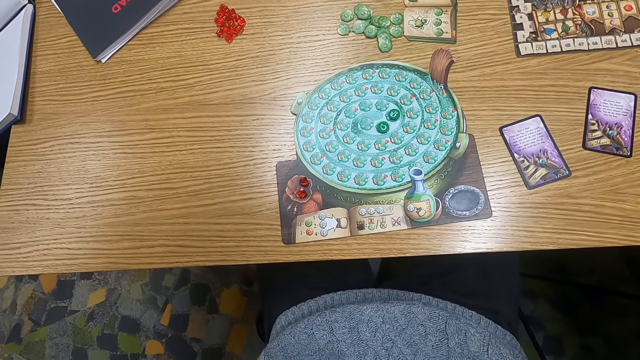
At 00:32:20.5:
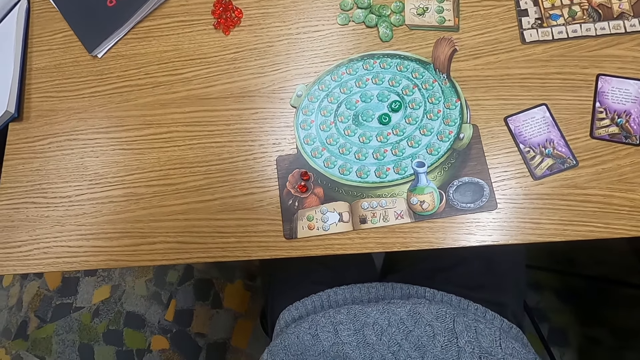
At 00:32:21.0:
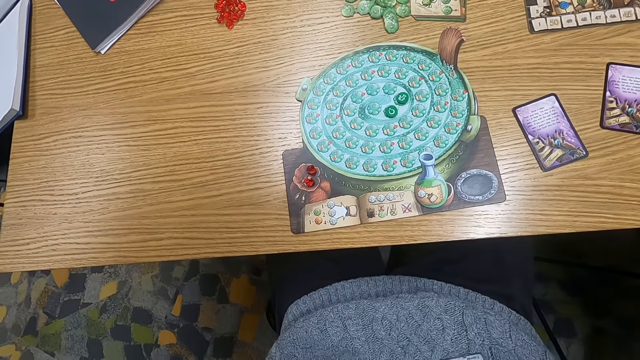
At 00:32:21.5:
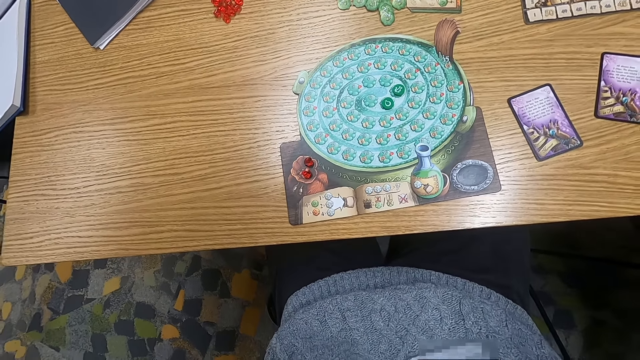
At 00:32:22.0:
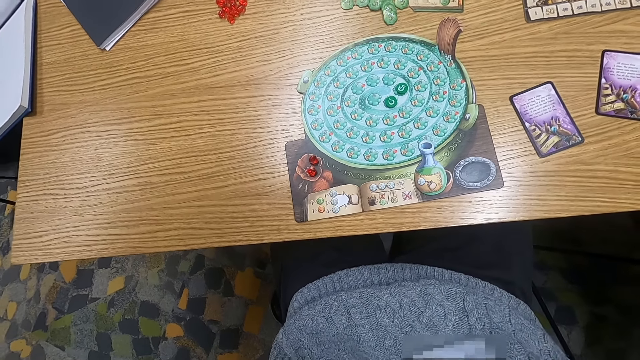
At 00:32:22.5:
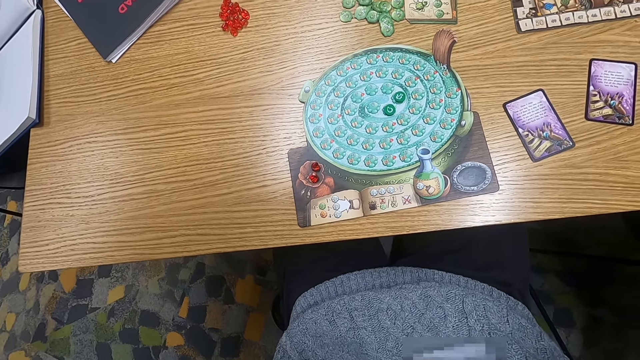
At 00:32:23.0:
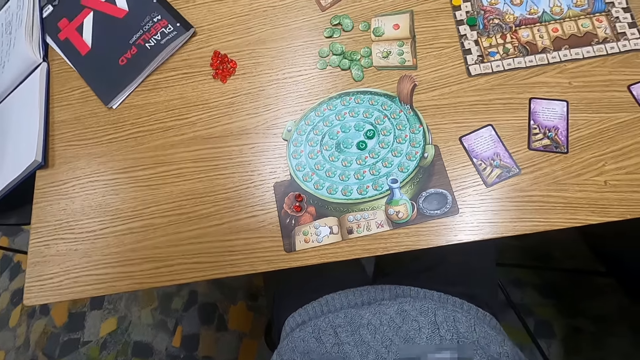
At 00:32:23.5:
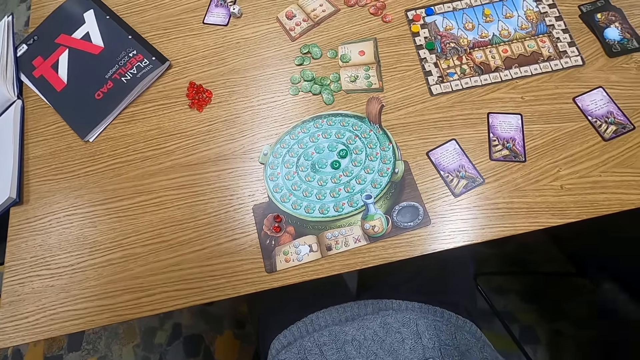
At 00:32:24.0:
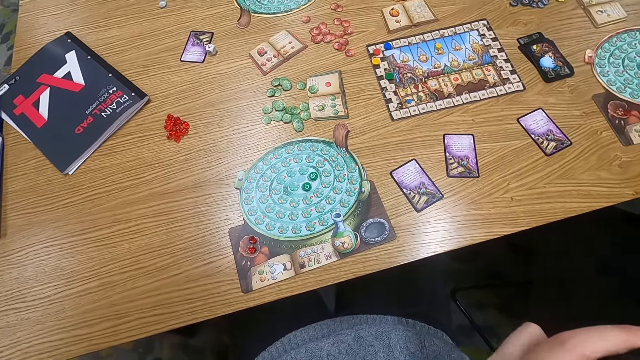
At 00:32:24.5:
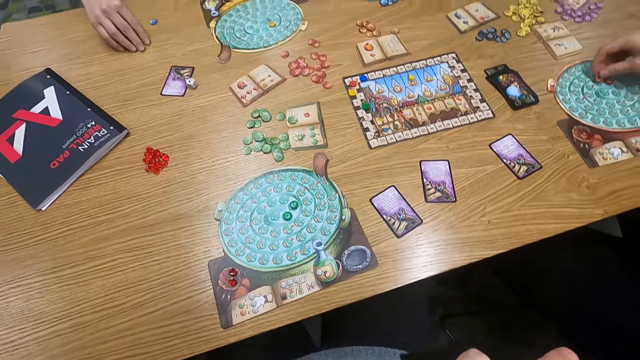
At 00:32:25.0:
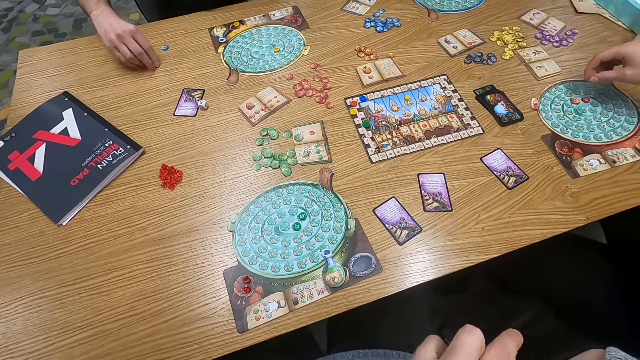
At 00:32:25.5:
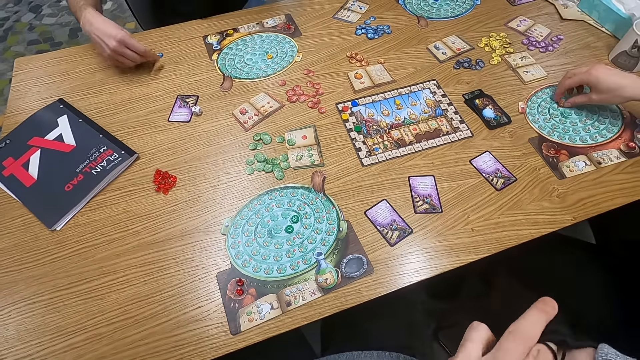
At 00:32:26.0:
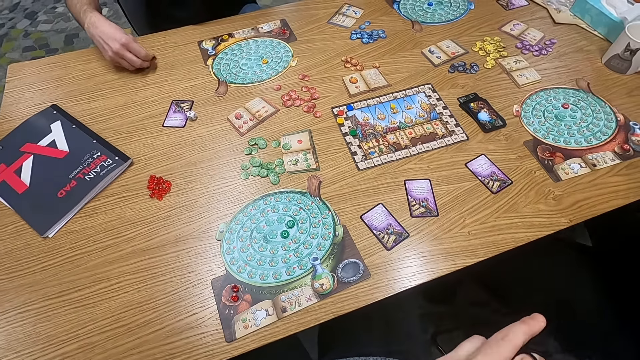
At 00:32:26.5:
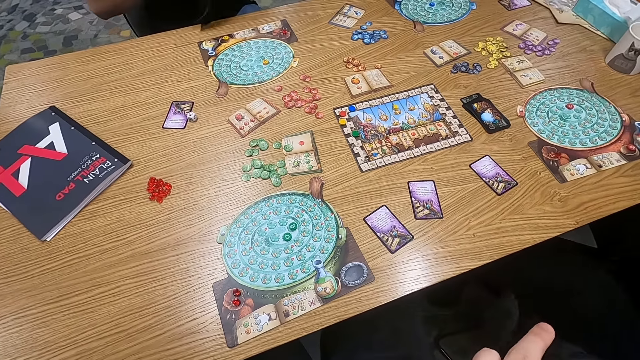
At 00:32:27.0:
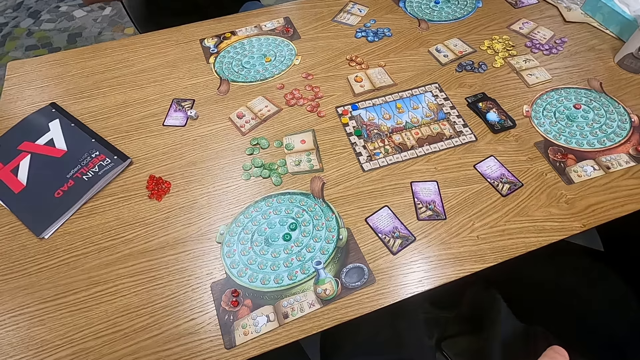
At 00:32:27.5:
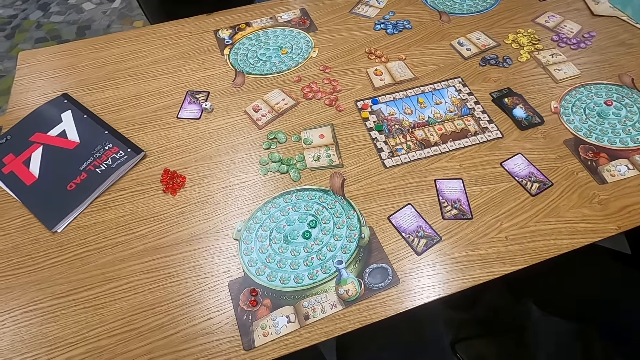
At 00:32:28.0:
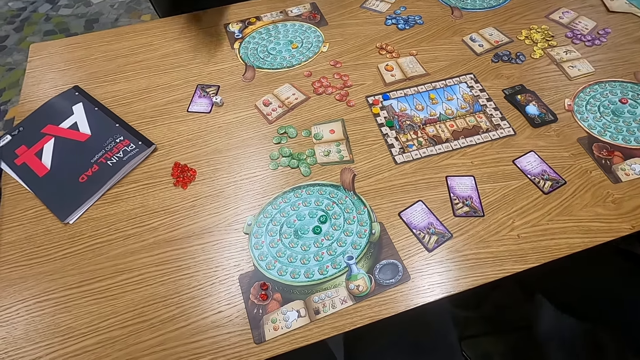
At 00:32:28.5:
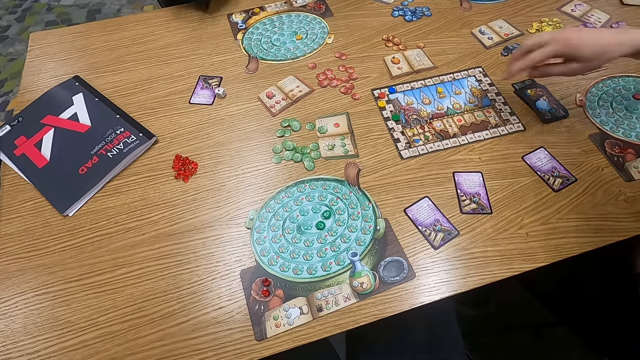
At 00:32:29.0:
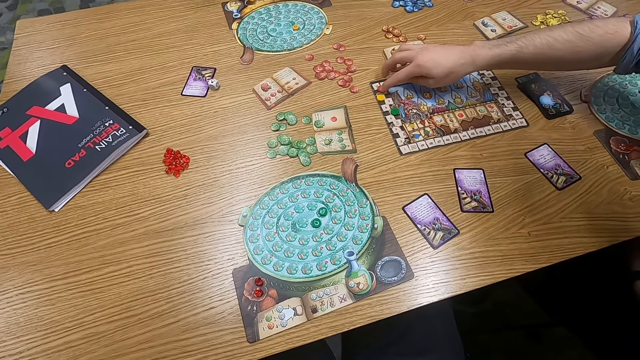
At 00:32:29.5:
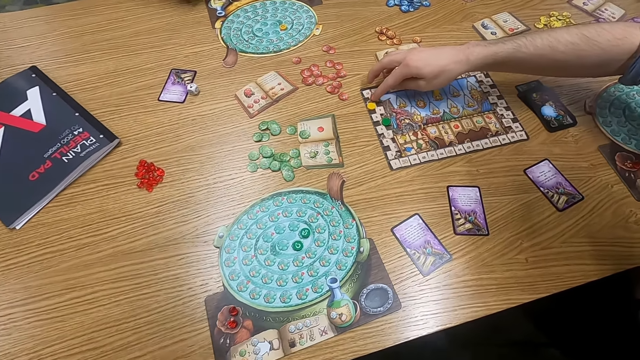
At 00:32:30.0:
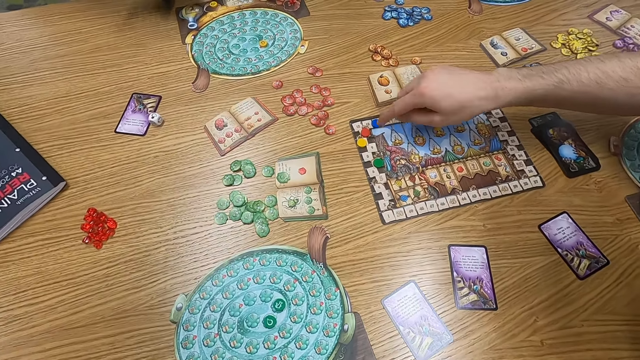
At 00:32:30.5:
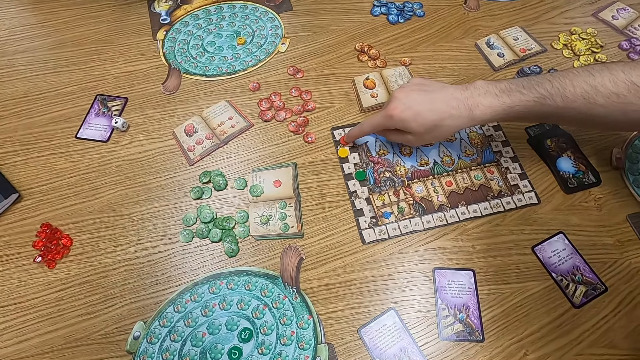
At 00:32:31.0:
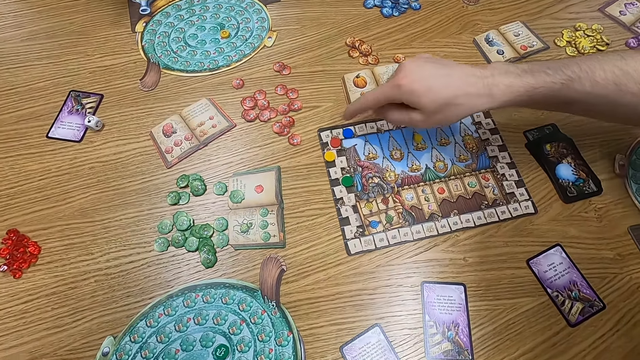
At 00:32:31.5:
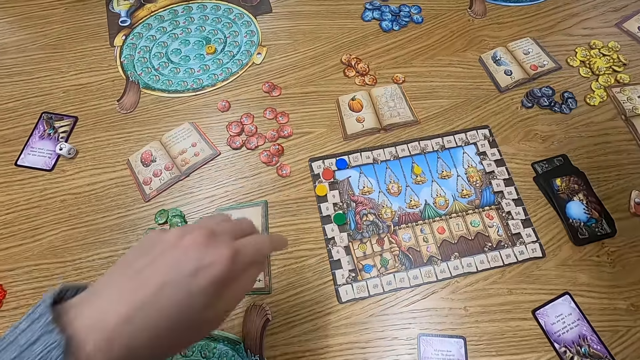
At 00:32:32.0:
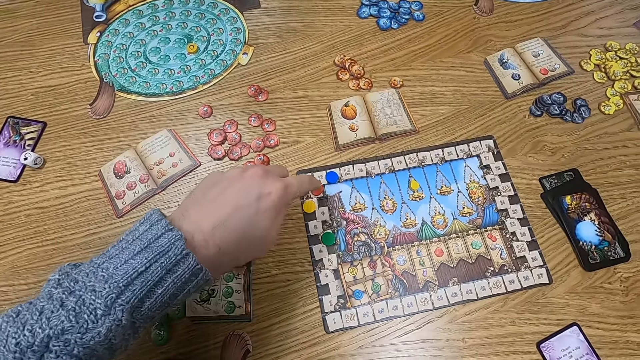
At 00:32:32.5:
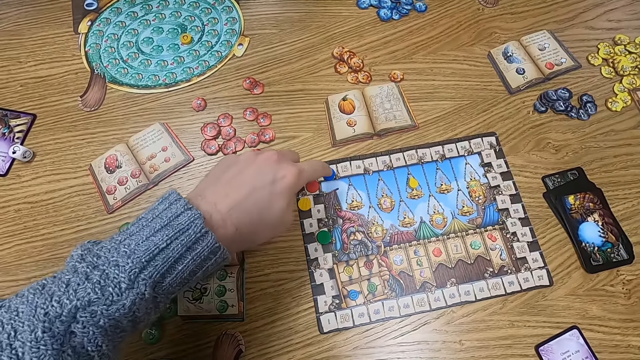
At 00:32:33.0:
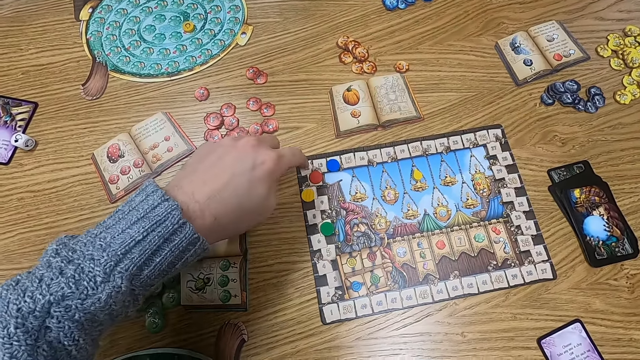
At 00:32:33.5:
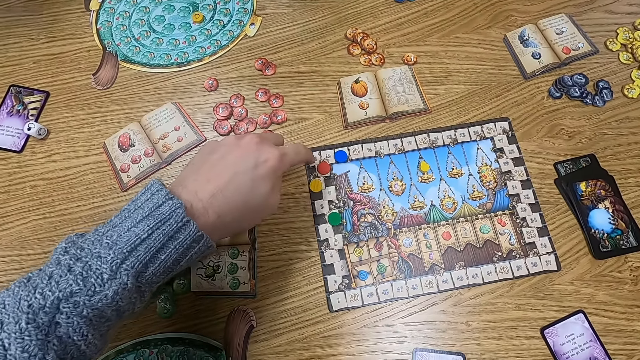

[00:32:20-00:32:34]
The camera wearer turns to the side. A man puts a point token or counter on the table. Another man picks a point token on the table. The camera wearer turns to the side. The first man holds a point token on the table. The other man moves a counter. The camera wearer turns to the side. The other man touches a counter. The camera wearer holds point tokens on the table. They touch a counter.

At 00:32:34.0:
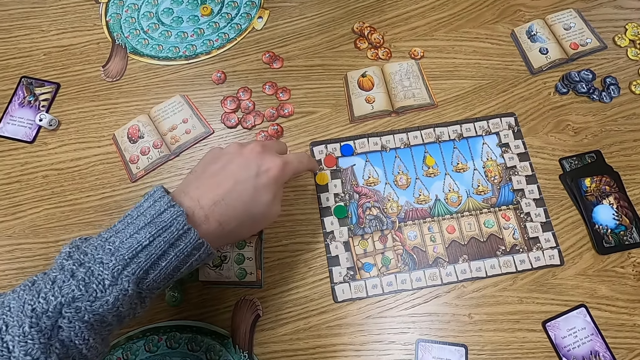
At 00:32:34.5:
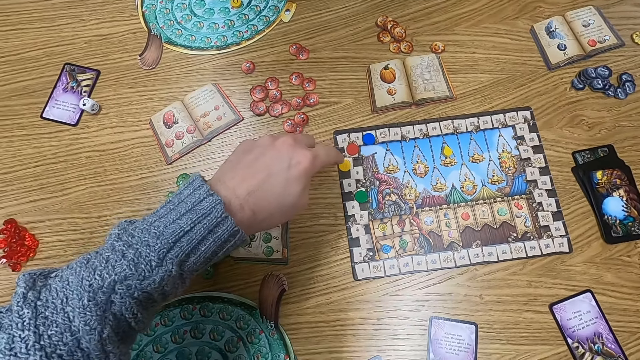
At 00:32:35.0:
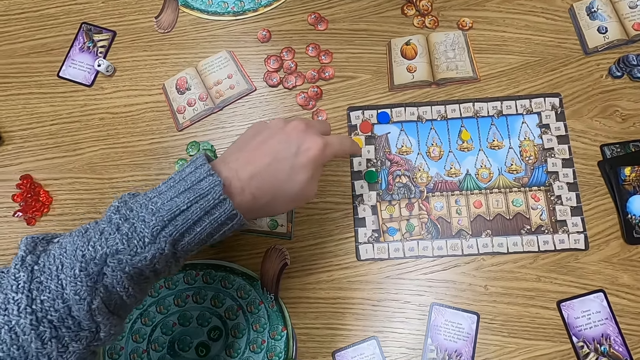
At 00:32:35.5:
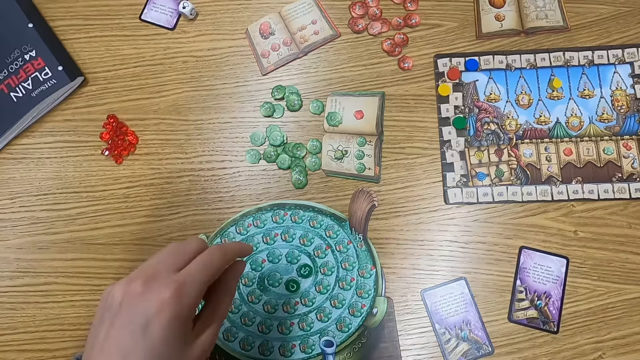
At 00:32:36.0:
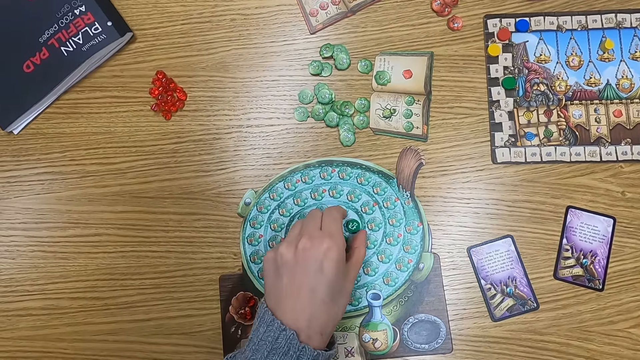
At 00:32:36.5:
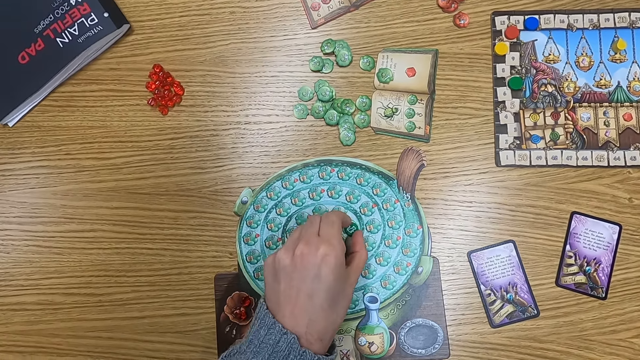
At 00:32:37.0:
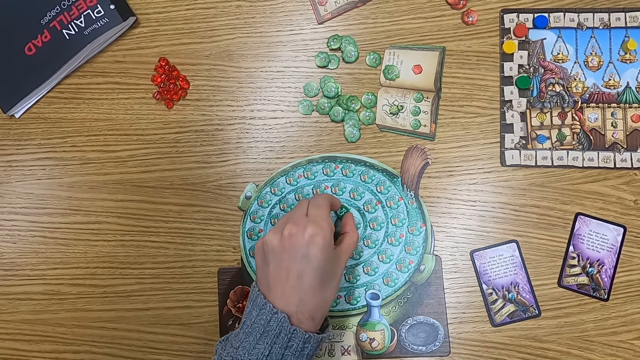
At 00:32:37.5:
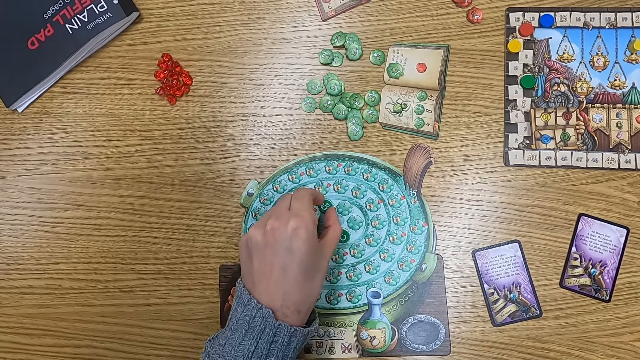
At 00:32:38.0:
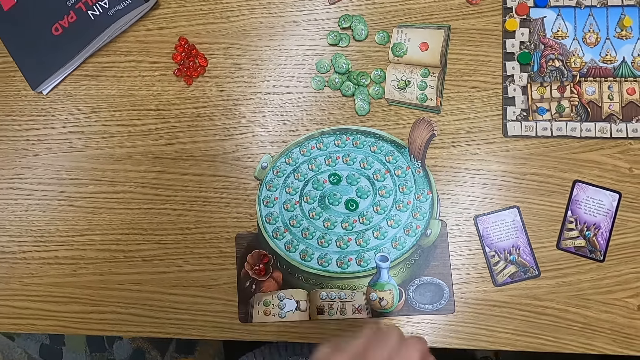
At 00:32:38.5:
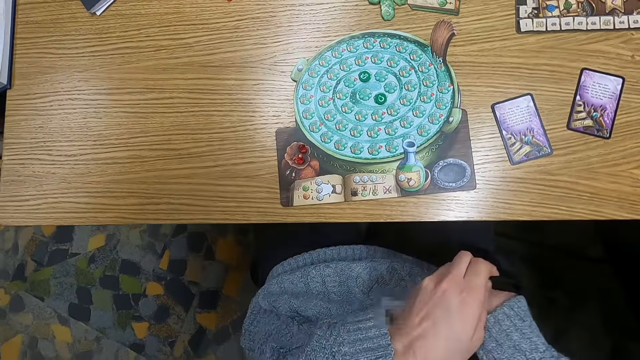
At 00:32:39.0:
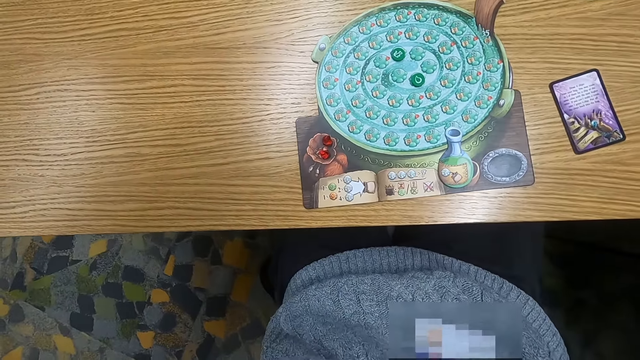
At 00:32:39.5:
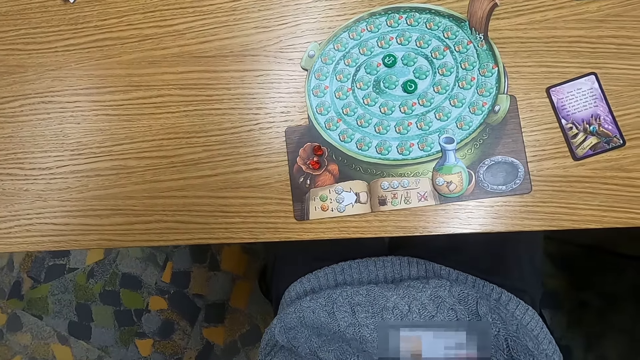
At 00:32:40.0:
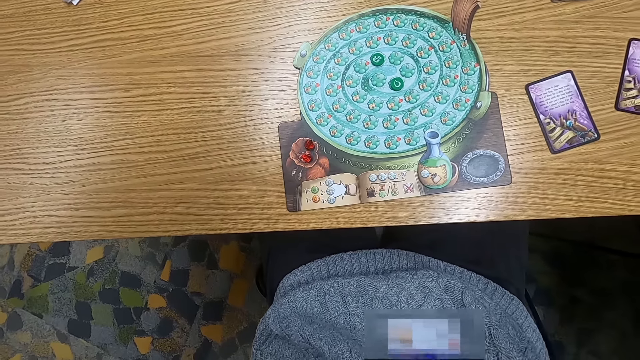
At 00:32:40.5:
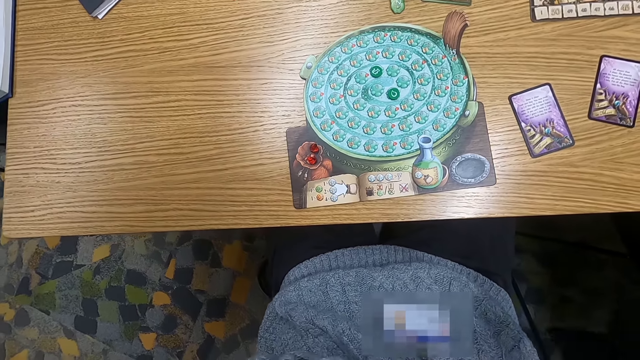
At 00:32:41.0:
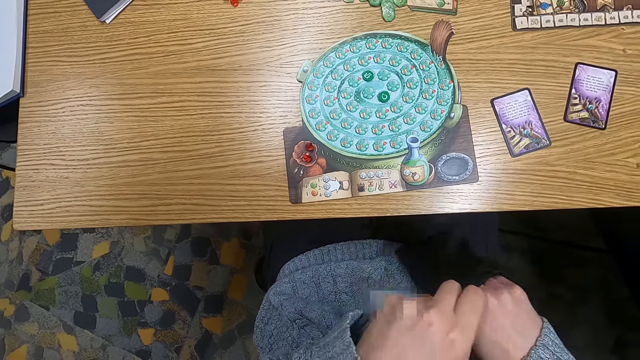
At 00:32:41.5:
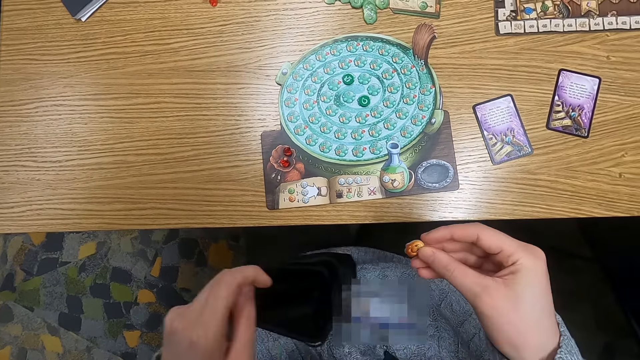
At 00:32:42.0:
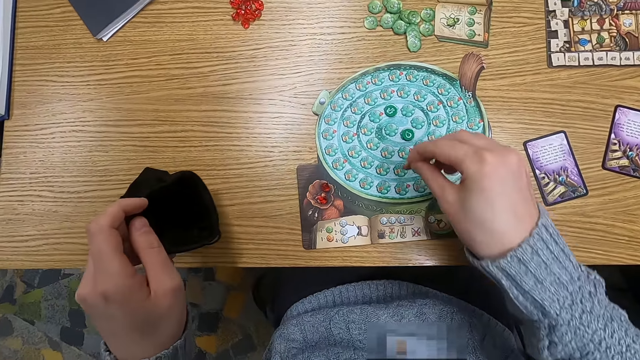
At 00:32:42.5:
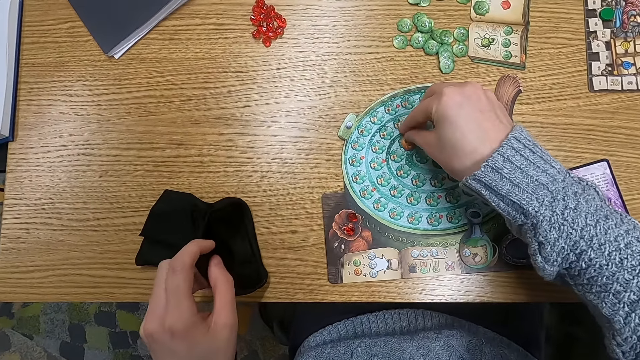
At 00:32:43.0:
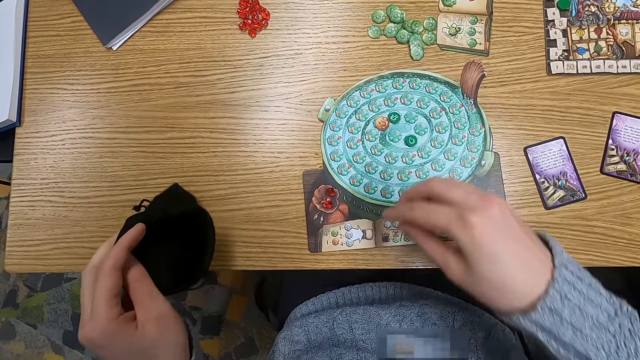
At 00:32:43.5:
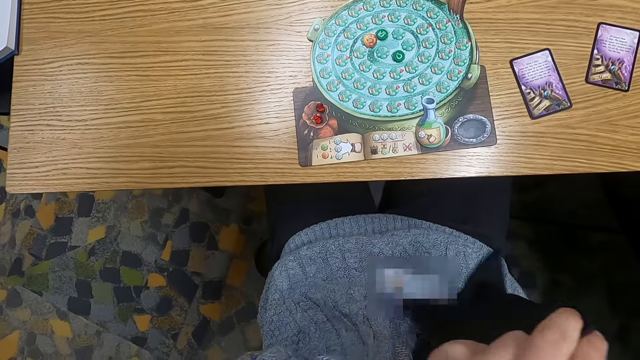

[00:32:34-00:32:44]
The camera wearer touches a board. They turn to the side. They adjust point tokens or counters on the table. They turn to the side. They hold a point token. They pick a counter from a bag. They put the point token on the table. They put a hand on the cloth bag.
